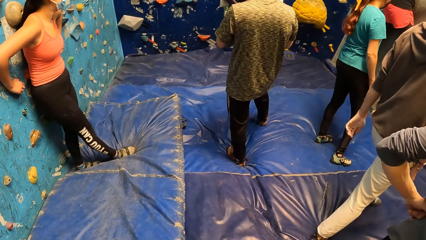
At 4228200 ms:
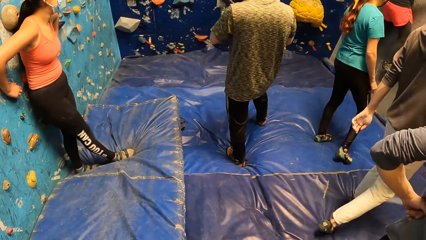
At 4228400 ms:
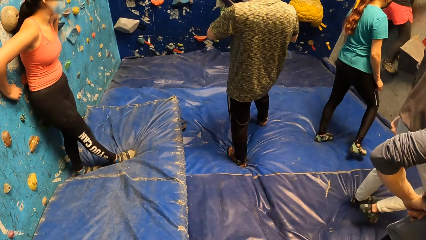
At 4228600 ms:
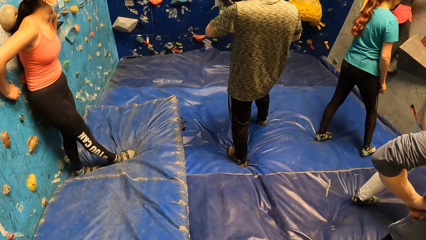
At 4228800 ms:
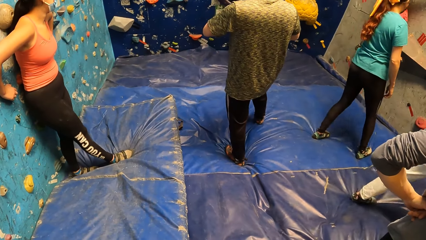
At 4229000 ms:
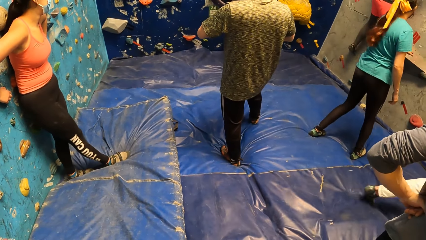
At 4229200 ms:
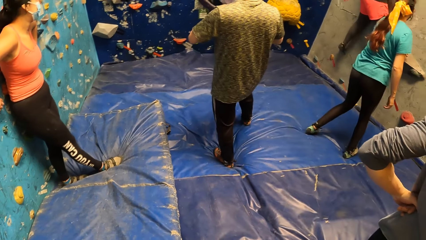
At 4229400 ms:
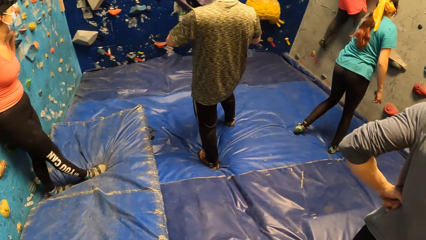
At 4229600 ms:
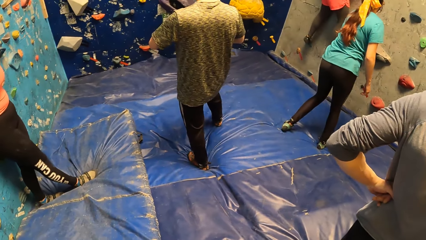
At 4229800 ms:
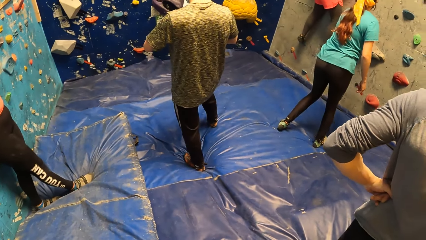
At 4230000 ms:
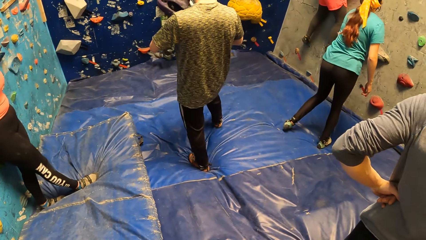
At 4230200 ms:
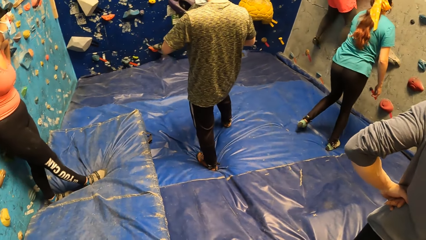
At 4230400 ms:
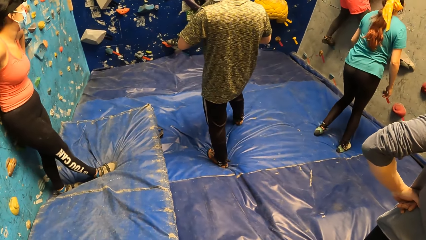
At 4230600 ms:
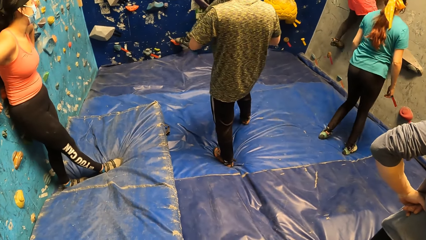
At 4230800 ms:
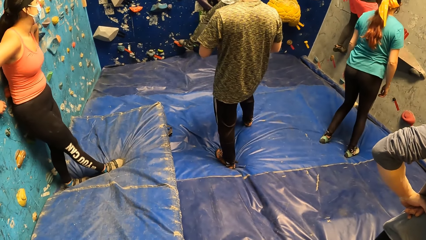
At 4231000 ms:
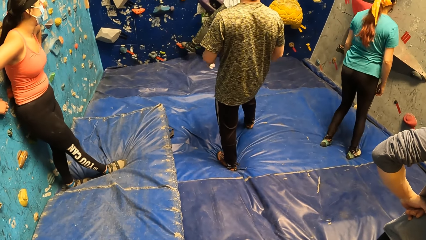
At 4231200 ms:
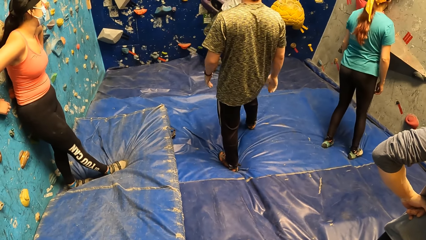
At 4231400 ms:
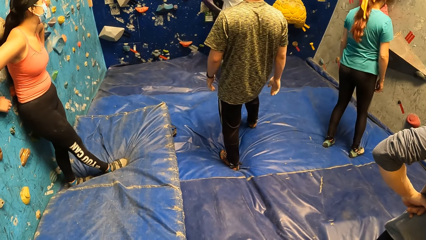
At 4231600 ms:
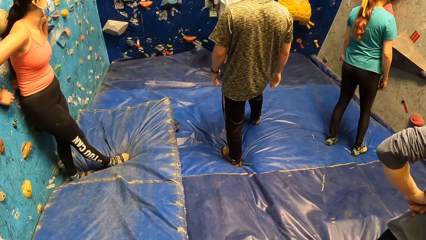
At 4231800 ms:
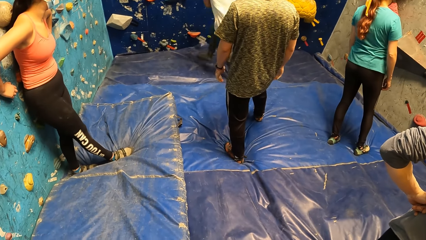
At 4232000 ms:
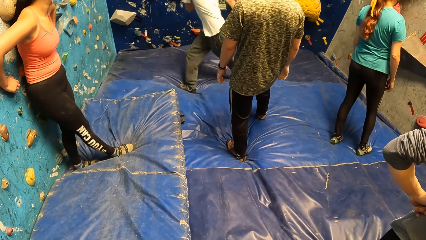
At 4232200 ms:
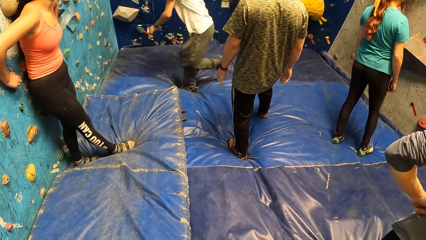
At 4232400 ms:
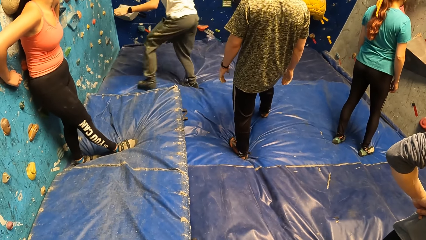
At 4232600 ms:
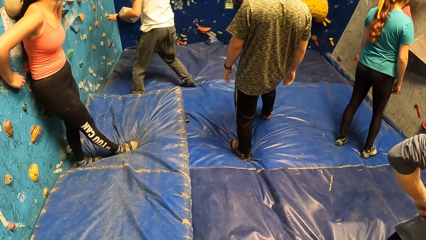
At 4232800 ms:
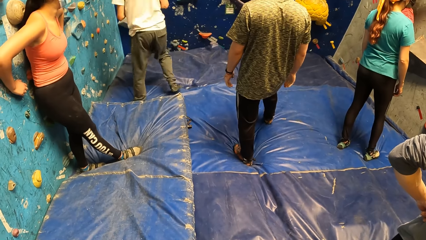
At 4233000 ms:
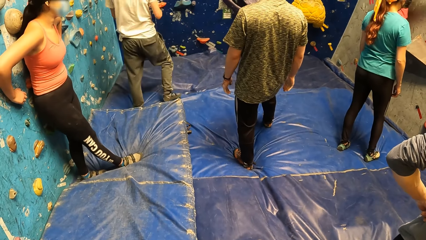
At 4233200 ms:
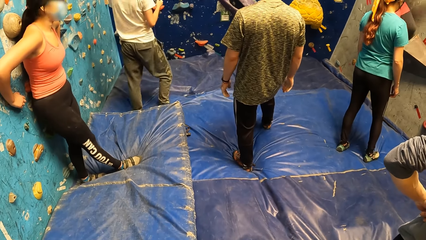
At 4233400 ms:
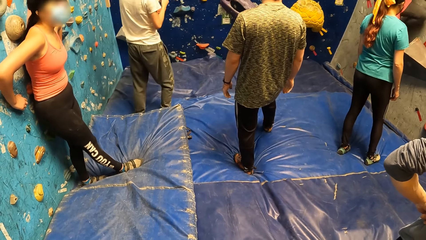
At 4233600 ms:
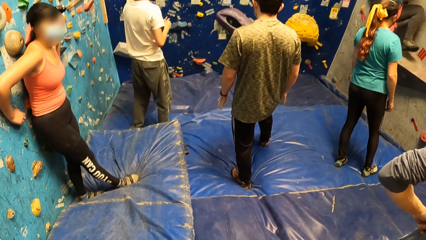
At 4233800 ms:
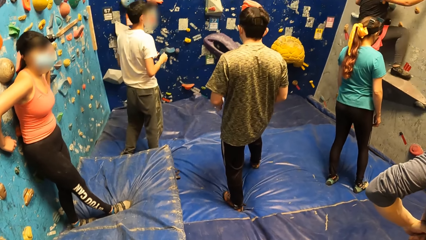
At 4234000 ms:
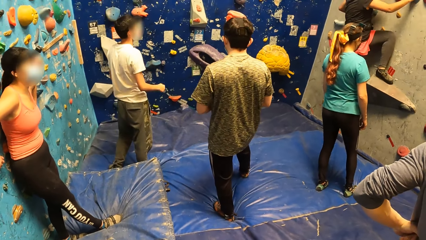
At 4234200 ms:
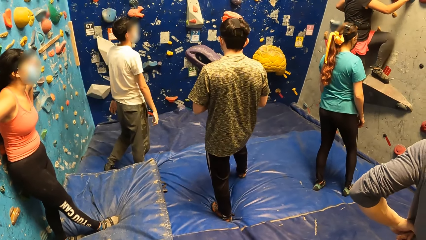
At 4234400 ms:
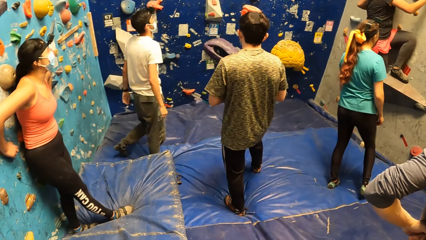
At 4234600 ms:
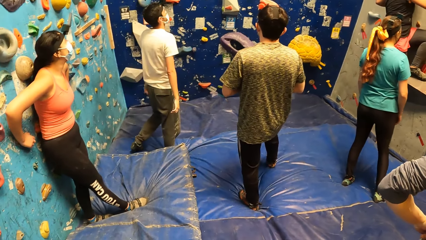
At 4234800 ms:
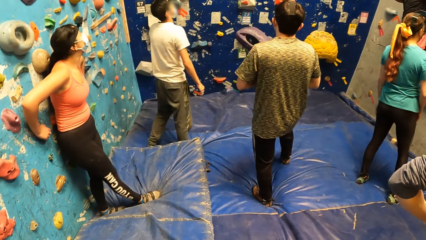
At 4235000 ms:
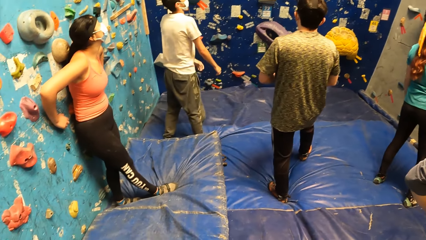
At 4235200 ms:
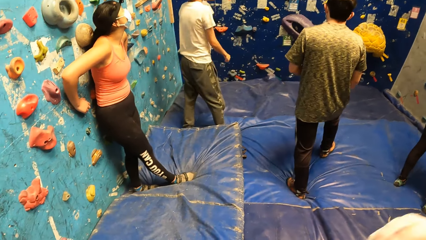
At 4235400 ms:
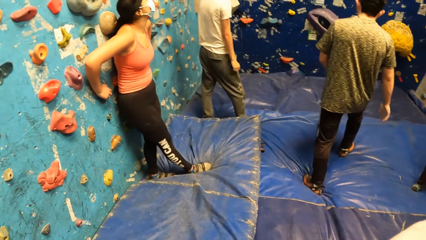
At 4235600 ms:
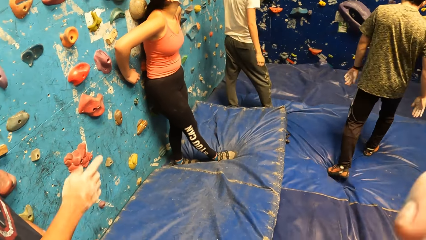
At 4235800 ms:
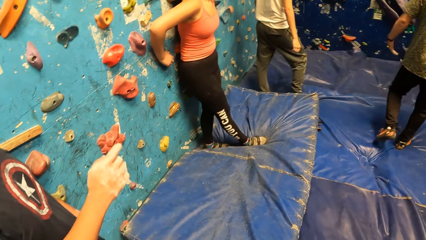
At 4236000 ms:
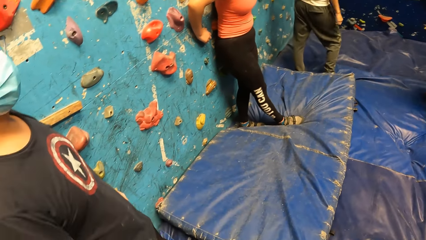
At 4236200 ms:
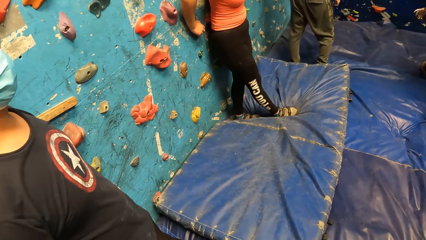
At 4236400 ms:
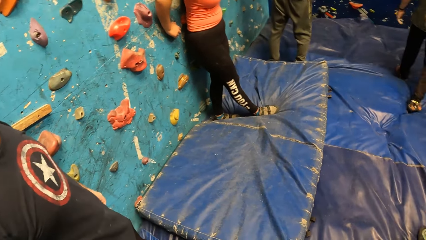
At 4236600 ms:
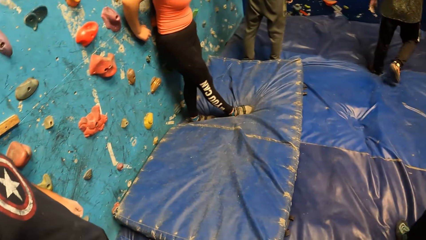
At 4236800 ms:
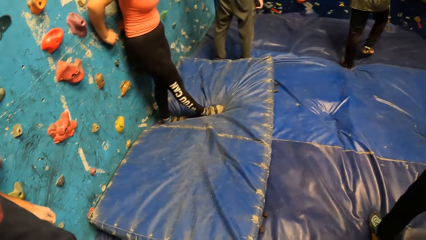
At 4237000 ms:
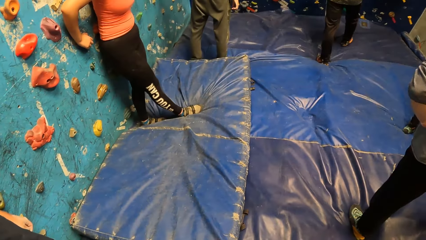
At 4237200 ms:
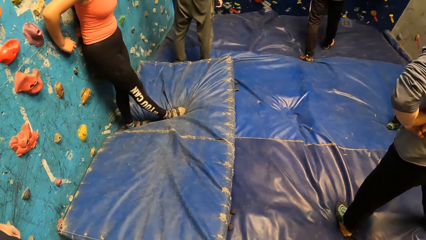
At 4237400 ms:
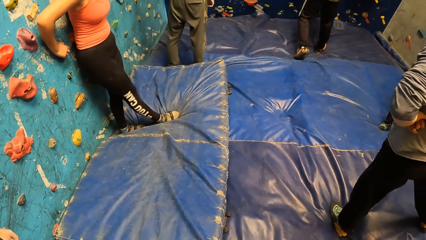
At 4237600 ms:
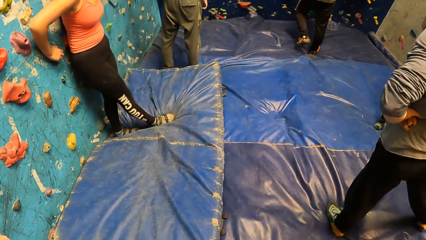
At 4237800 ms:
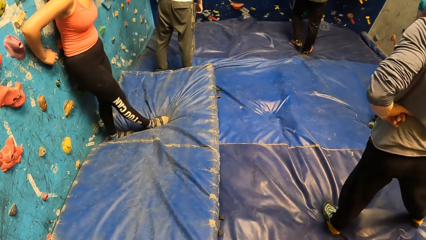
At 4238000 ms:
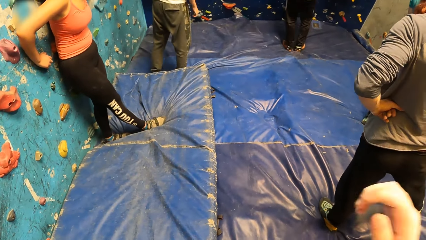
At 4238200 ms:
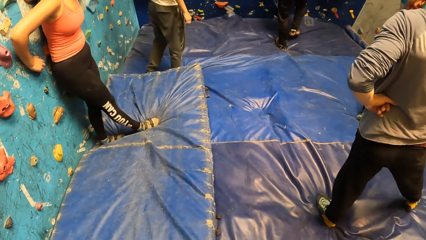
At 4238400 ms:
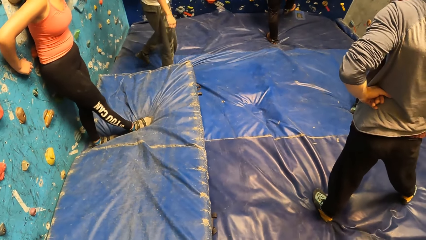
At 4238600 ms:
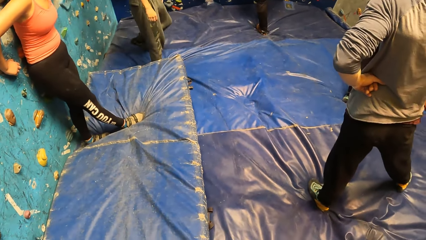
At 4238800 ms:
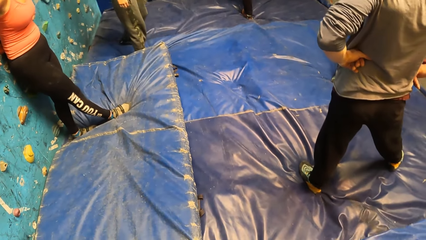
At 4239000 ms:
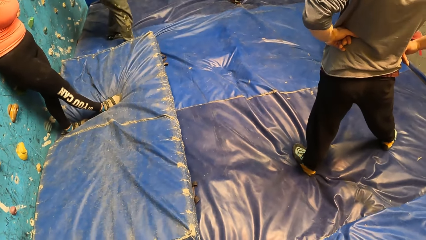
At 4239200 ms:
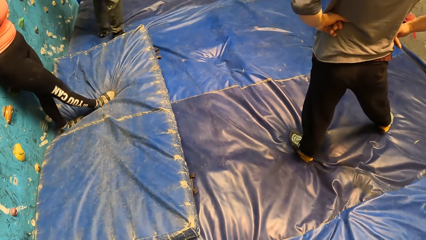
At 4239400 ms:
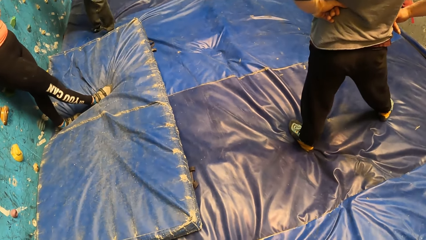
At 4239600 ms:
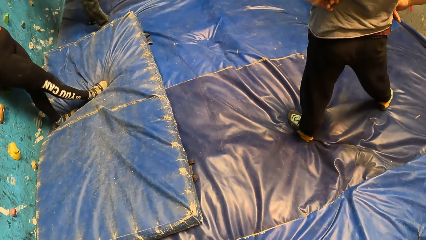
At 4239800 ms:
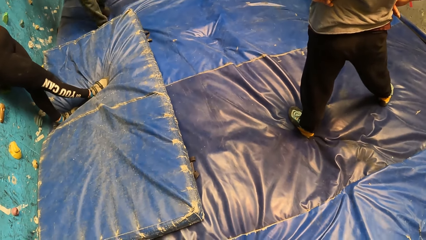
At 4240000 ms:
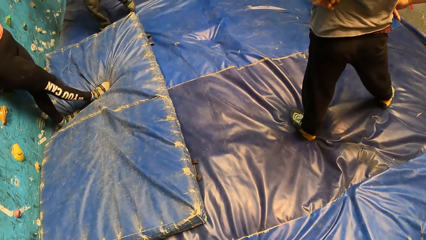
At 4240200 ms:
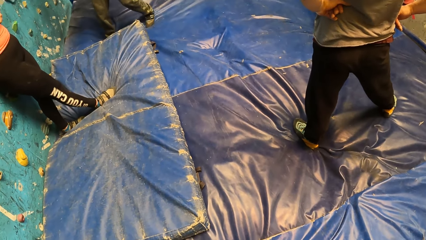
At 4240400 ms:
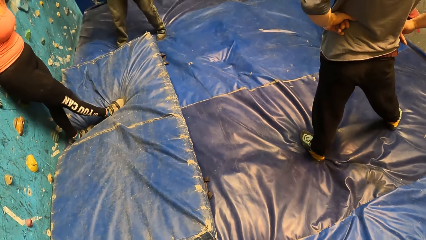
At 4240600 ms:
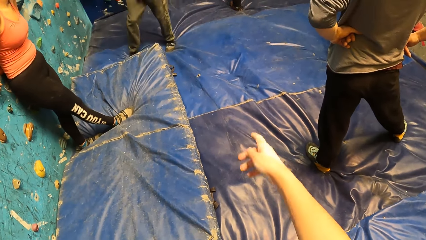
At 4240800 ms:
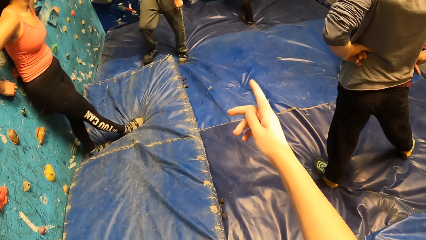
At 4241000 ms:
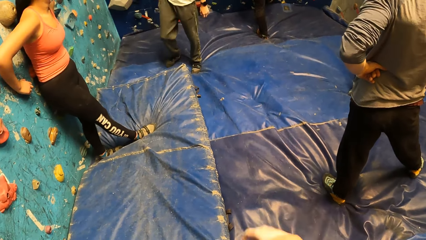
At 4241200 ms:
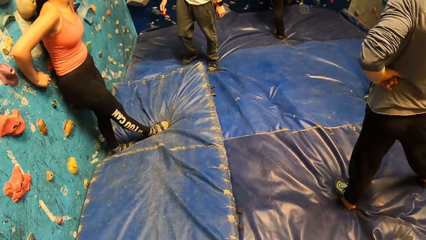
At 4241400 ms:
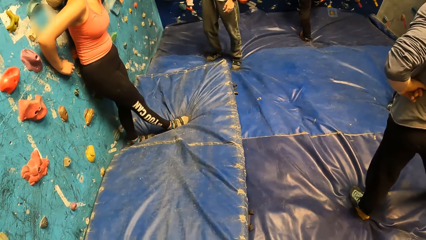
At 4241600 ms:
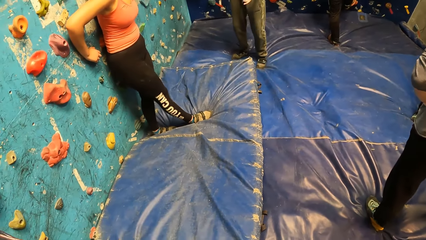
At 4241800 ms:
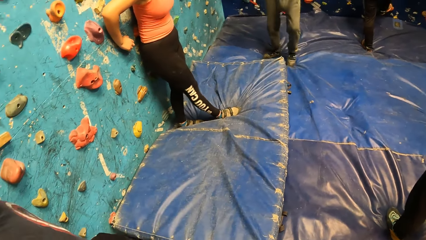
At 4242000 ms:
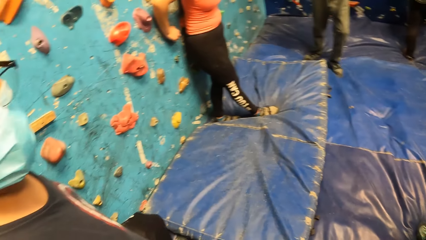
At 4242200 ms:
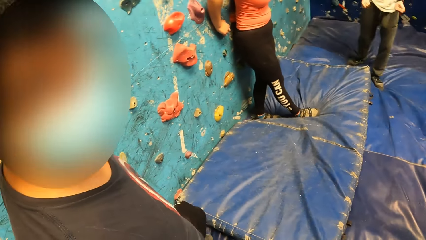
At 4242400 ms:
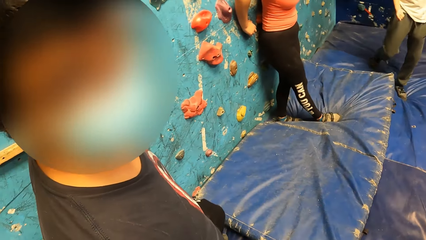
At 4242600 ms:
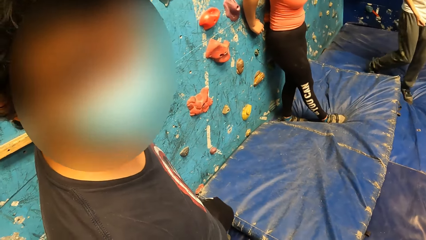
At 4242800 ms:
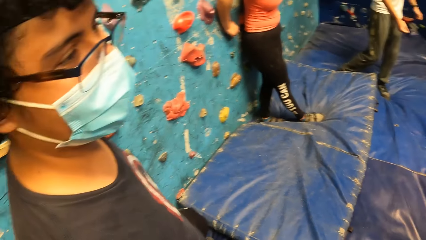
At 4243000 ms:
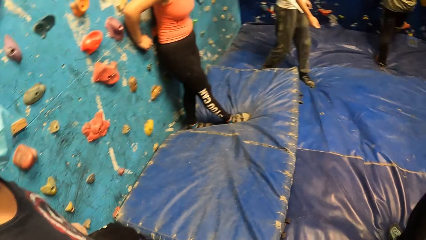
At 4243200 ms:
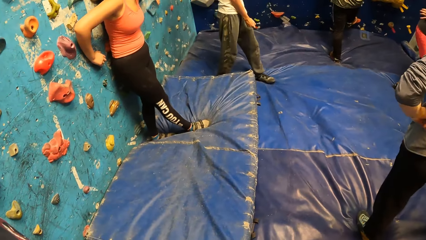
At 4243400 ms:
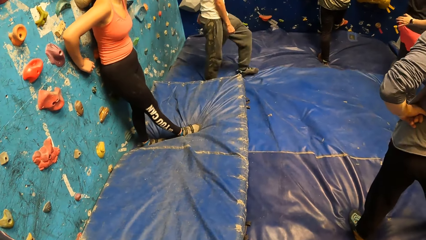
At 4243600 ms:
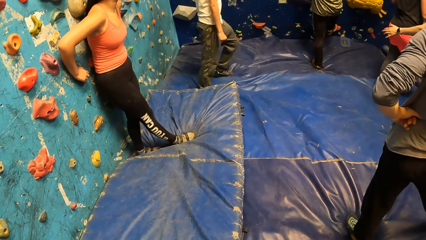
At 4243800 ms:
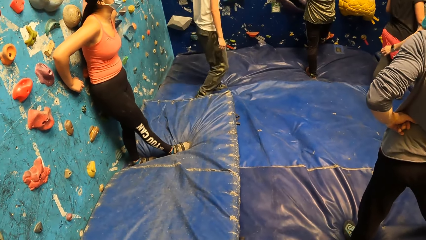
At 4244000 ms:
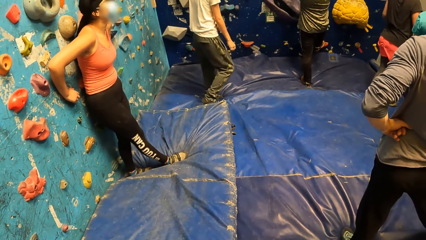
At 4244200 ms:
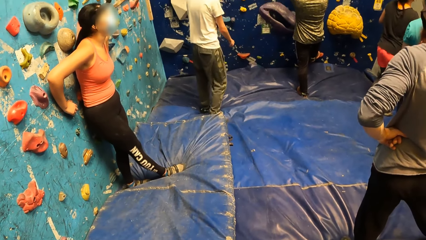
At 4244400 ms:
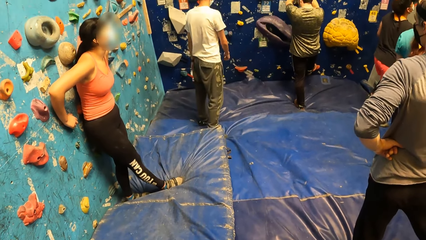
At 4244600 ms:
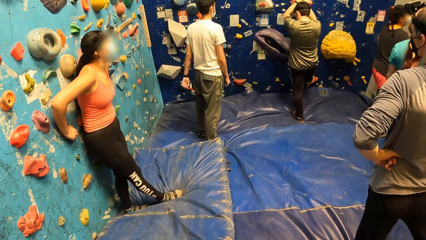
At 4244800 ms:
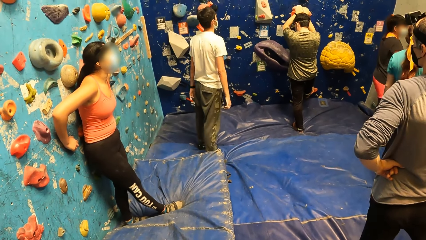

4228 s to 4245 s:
A man walks to the wall. The man interacts with the camera wearer.
